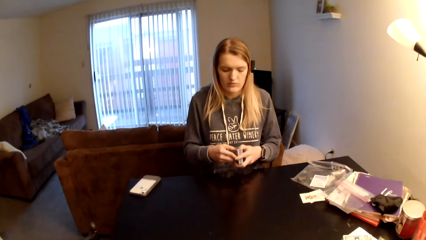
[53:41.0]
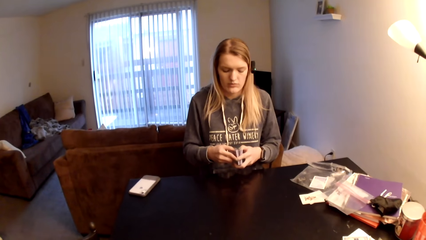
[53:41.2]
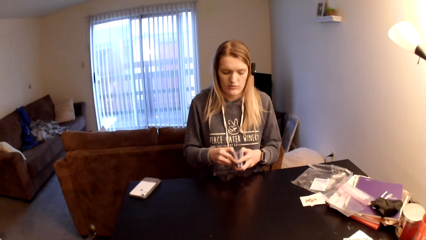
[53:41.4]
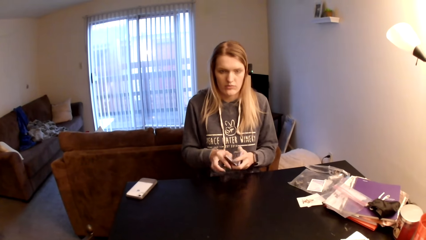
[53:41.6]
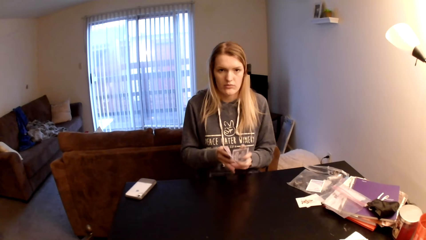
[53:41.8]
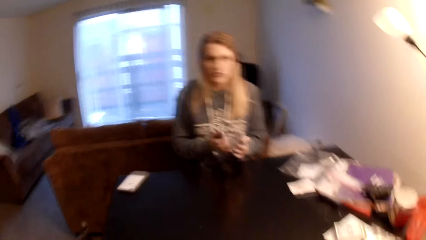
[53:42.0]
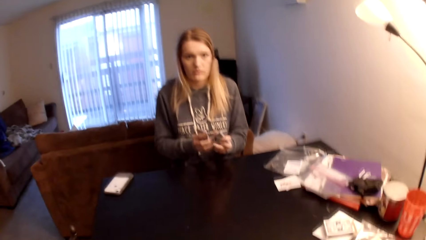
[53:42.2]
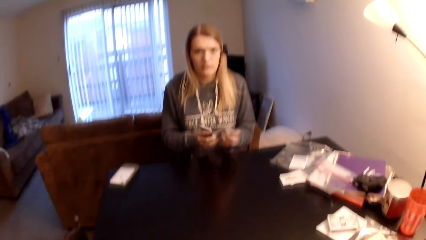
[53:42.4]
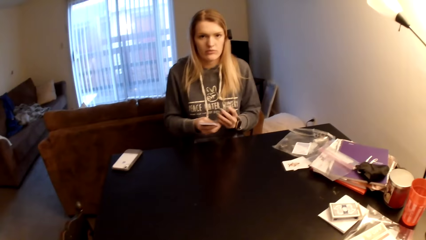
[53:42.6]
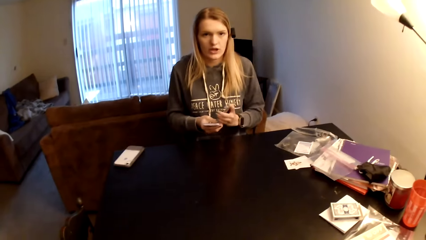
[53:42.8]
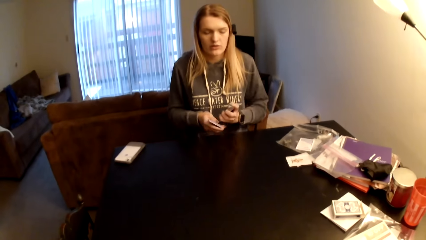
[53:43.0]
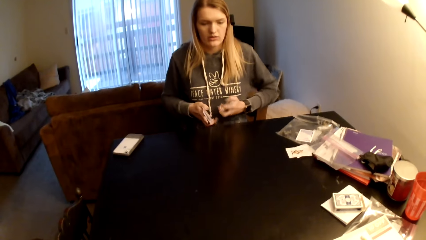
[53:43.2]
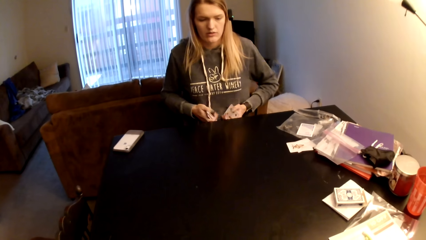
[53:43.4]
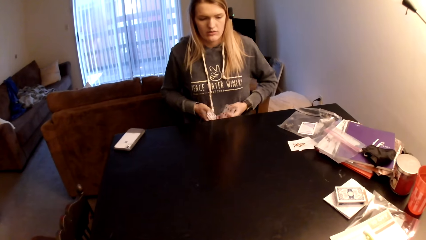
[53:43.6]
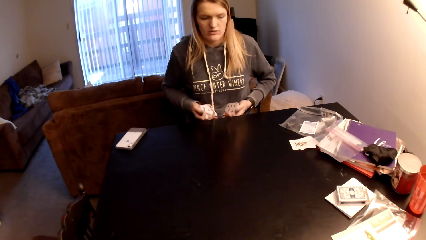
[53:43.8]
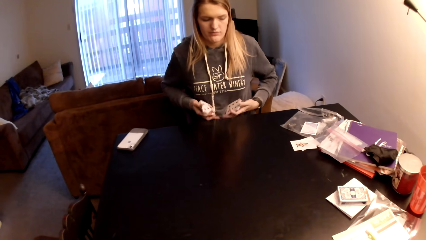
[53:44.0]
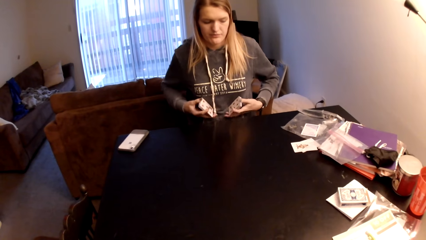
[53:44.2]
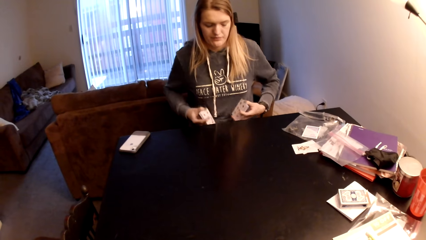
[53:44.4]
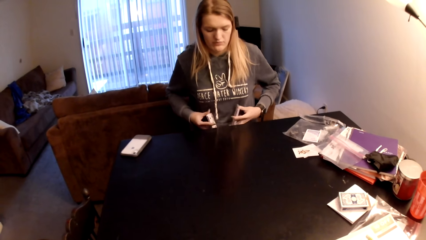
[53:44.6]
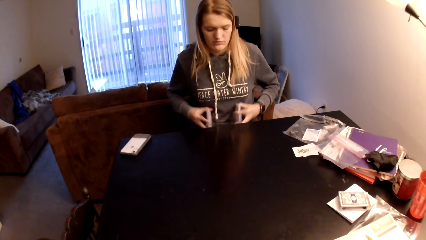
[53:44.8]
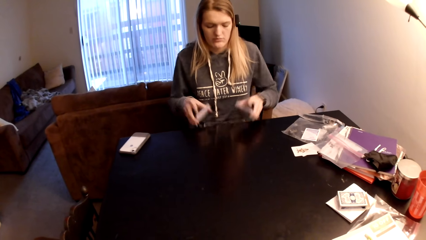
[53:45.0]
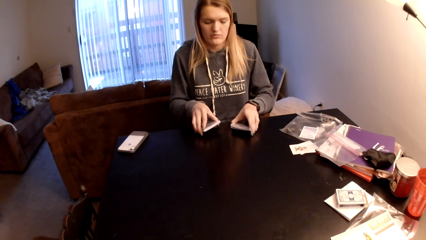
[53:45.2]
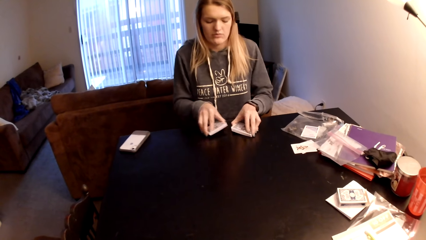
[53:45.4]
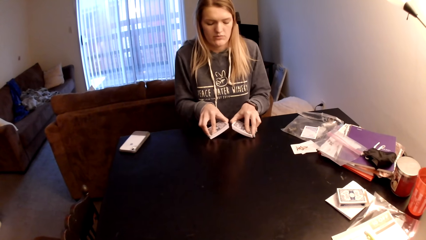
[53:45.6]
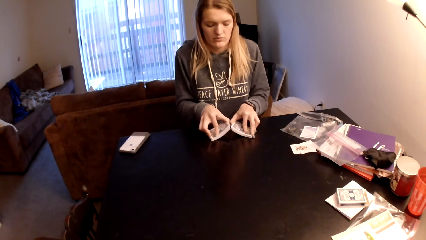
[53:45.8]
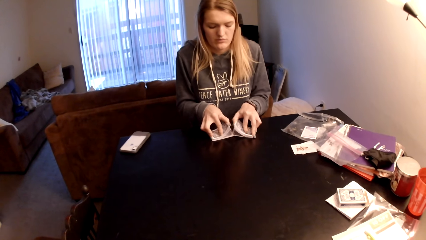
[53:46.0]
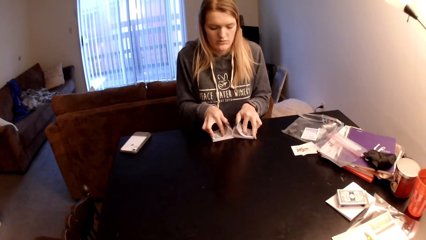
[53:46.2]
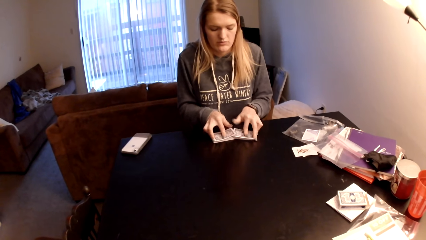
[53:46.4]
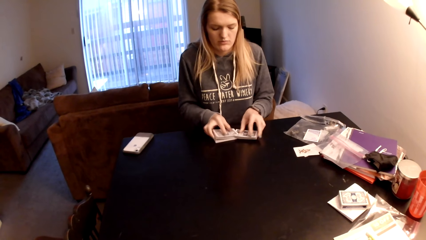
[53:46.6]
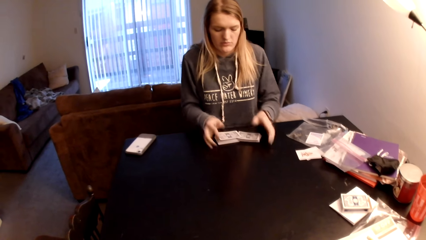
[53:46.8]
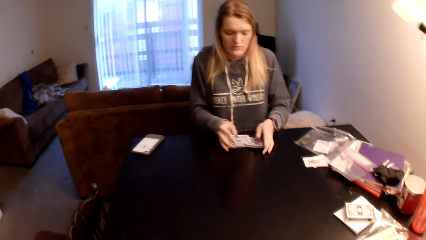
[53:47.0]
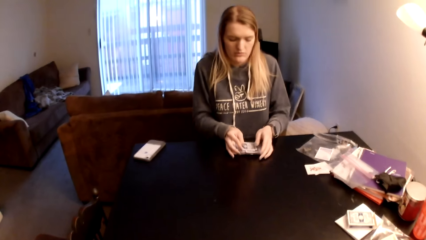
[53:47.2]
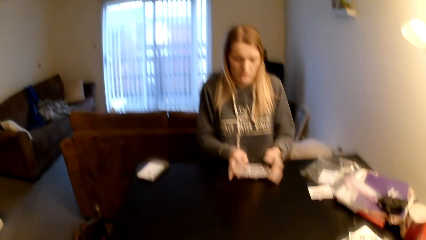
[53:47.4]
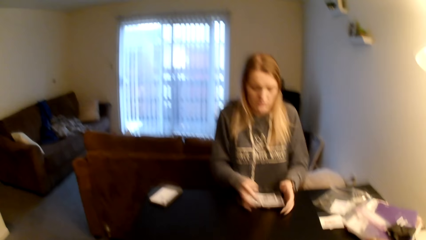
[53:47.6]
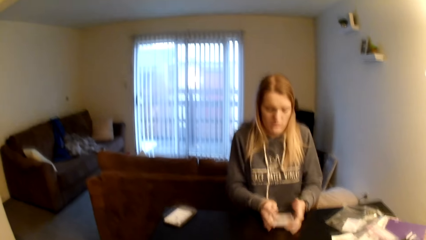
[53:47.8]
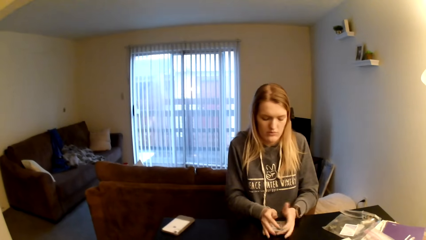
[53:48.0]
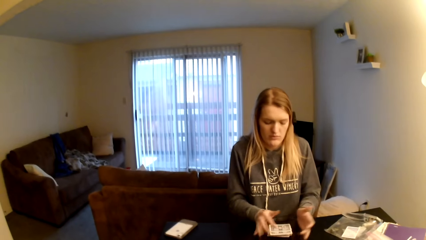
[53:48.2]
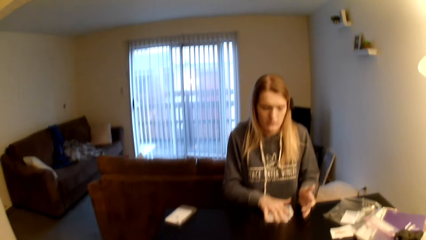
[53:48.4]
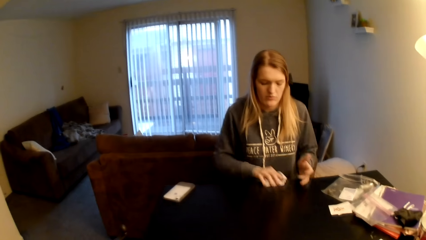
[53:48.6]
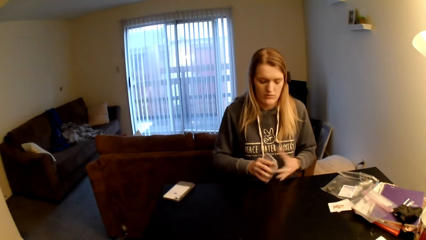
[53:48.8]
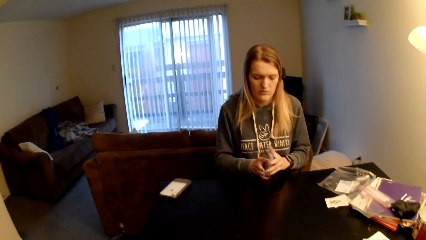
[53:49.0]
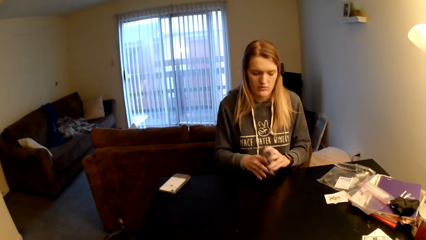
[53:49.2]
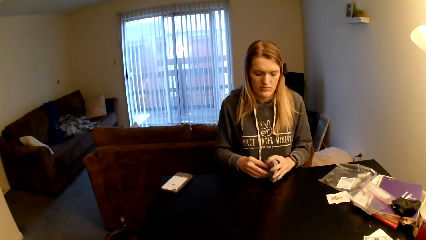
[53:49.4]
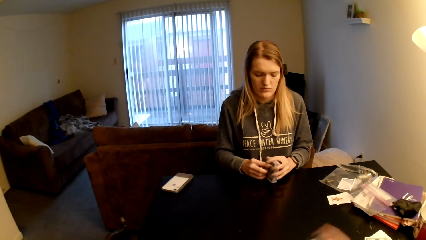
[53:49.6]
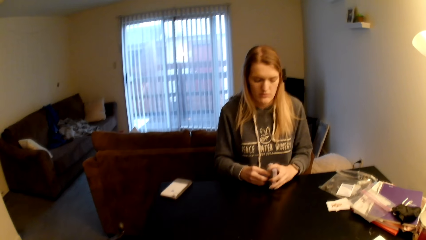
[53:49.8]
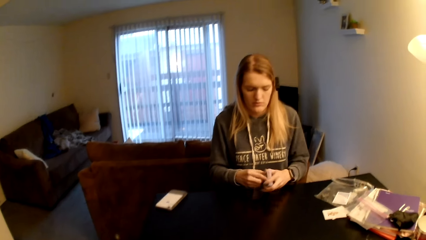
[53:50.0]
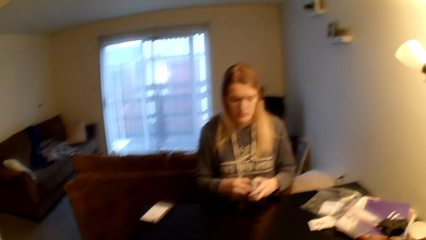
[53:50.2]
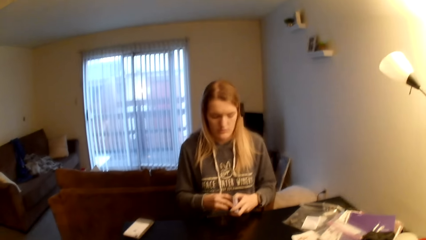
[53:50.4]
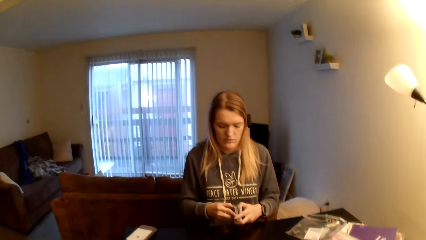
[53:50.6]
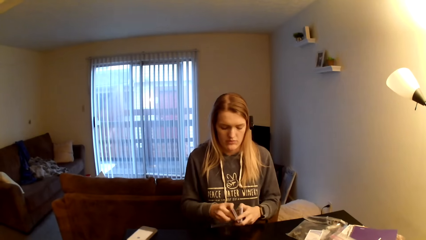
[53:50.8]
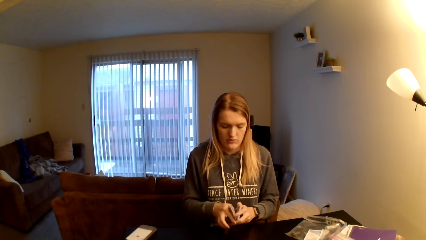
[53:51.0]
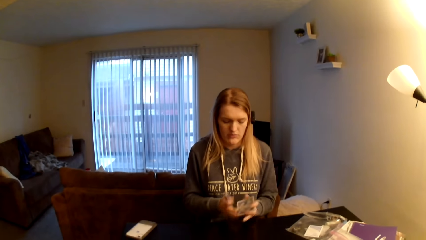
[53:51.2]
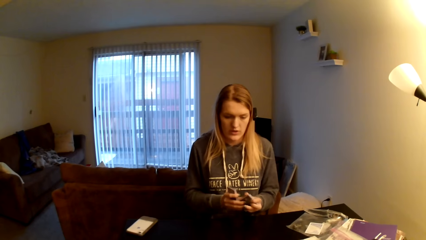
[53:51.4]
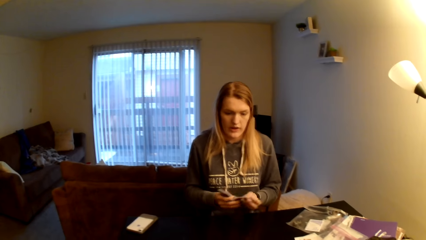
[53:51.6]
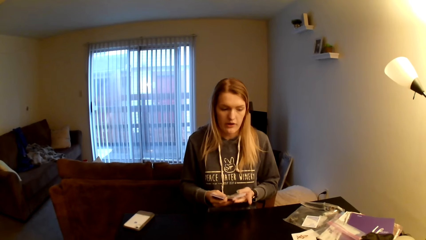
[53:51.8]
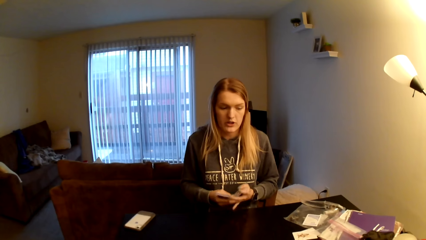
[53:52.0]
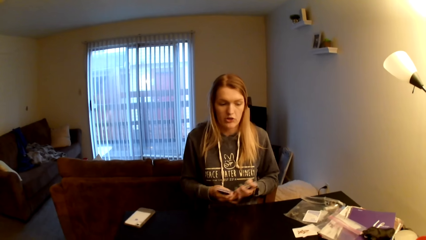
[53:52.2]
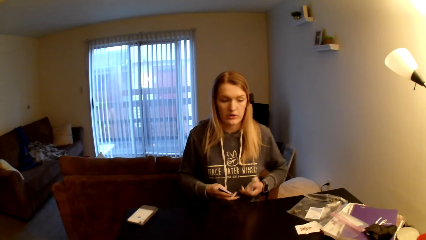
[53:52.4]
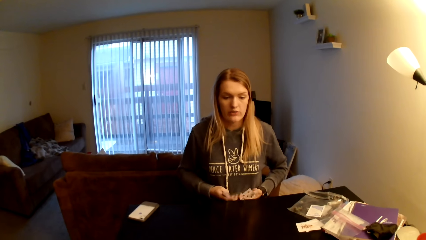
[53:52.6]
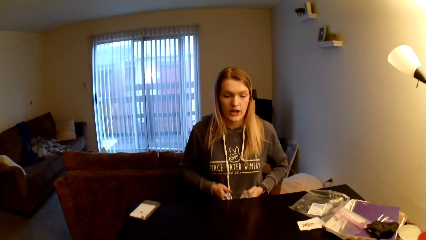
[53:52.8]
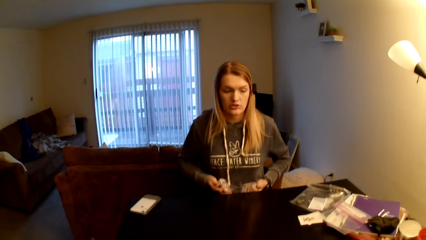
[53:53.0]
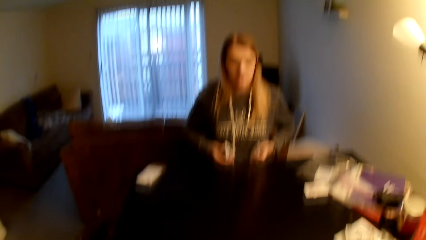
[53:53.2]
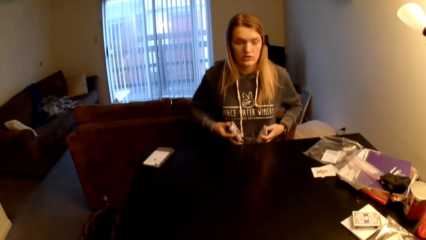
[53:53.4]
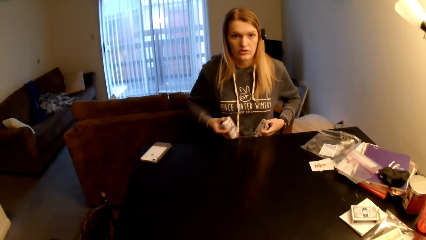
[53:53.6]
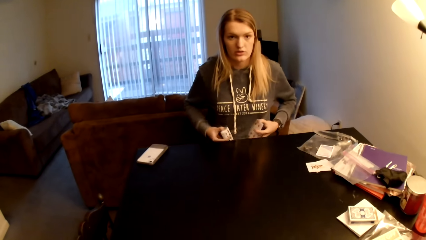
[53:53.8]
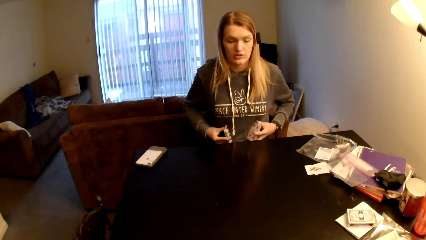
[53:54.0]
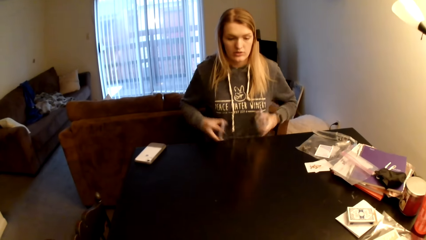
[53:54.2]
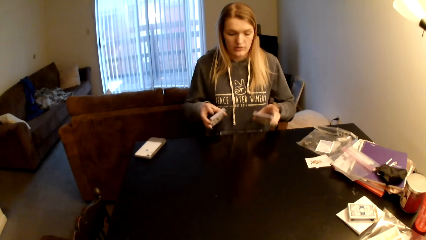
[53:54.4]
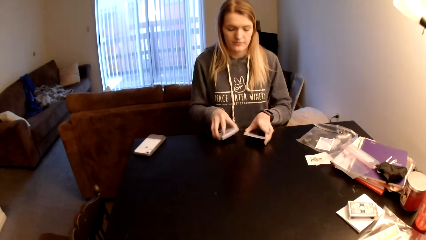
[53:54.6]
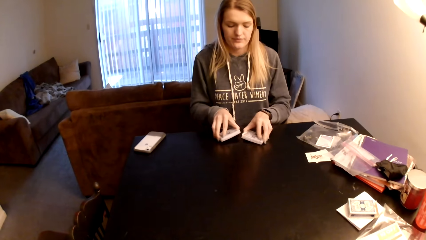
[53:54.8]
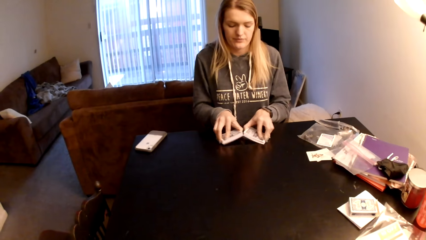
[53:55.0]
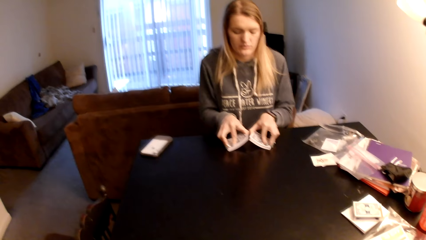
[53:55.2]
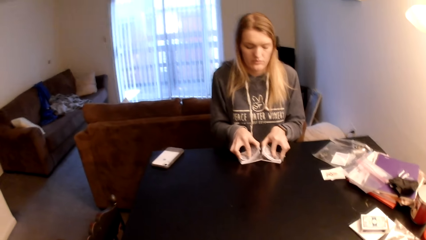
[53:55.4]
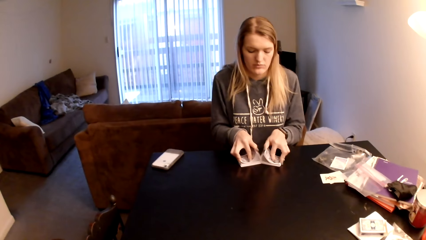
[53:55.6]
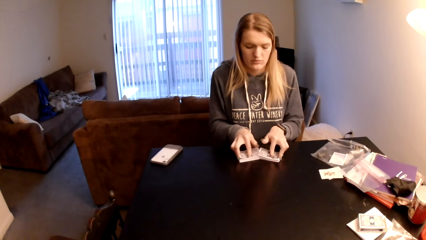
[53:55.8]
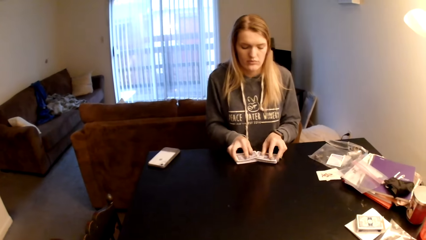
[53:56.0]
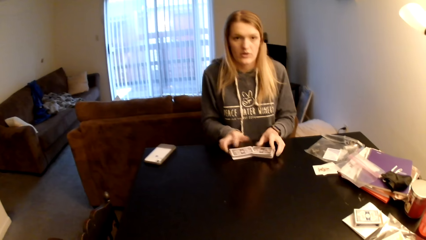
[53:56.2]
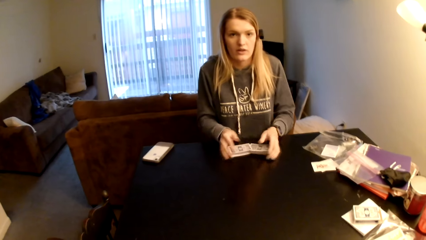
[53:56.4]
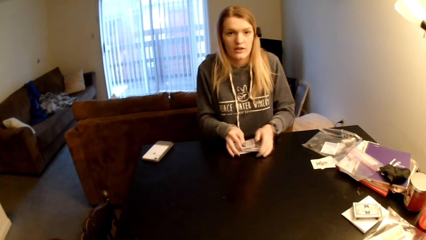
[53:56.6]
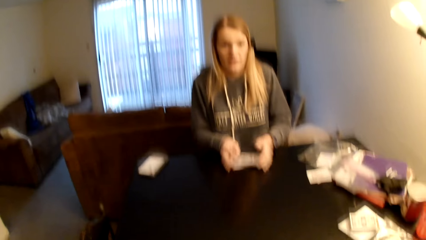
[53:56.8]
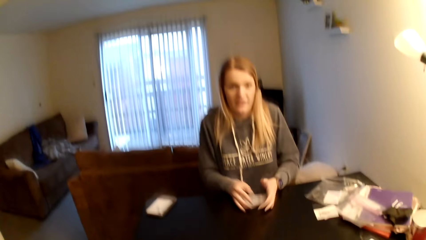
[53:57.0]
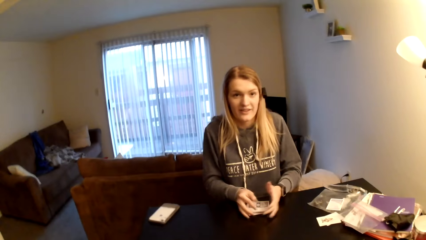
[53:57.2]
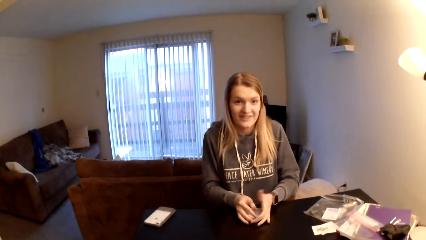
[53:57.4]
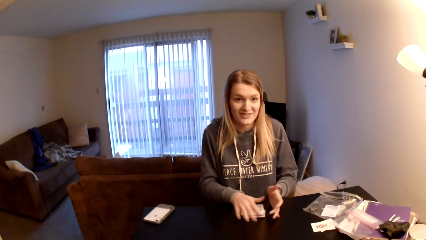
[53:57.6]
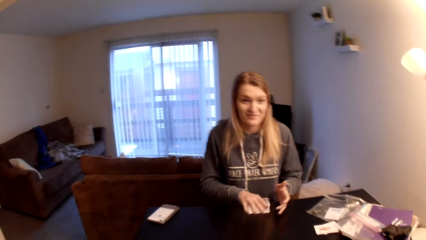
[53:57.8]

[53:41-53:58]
A woman divides the cards and touches the playing card. The woman converses with the camera wearer. The woman shuffles the playing card, places the cards on the table, flips through the cards, shuffles the playing card, and joins the cards. The woman picks the cards from the table and pulls the playing card on the table. The woman taps the cards on the table and divides the cards. The woman converses with the camera wearer. The woman places the cards on the table, shuffles the playing card, flips through the cards, and joins the cards.
